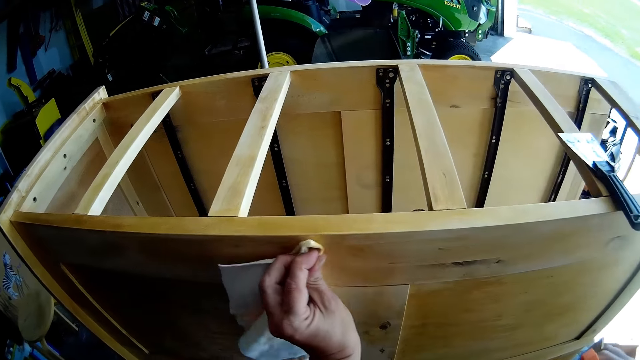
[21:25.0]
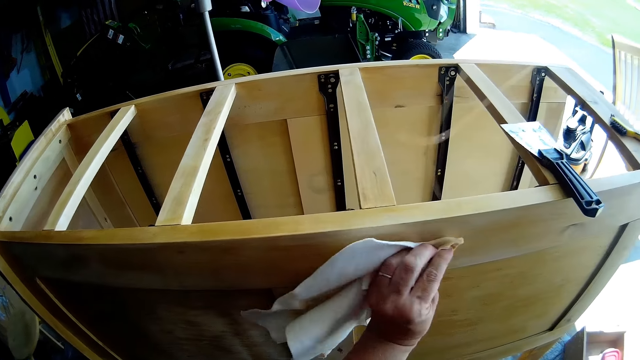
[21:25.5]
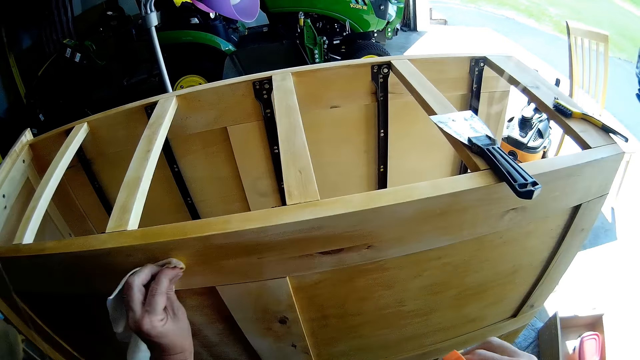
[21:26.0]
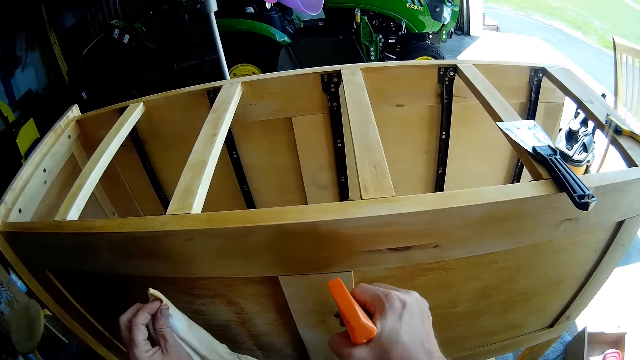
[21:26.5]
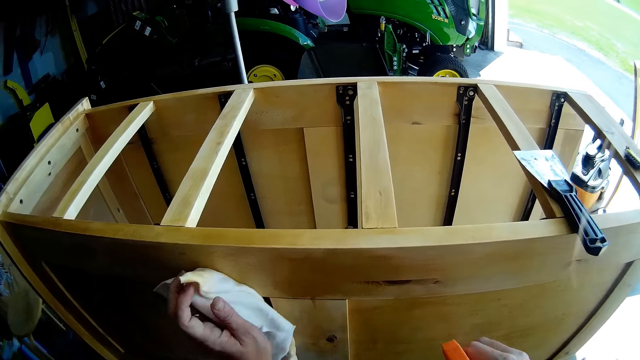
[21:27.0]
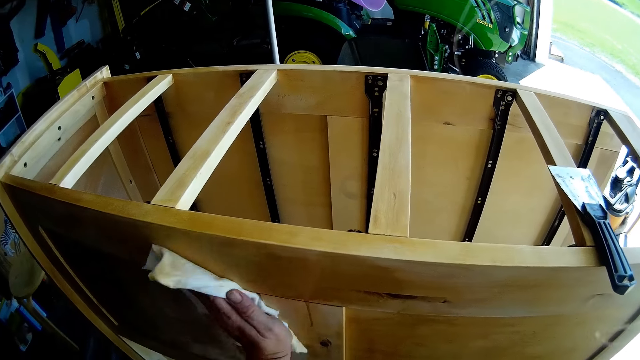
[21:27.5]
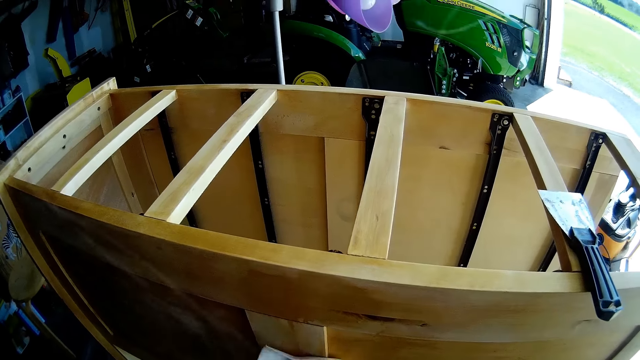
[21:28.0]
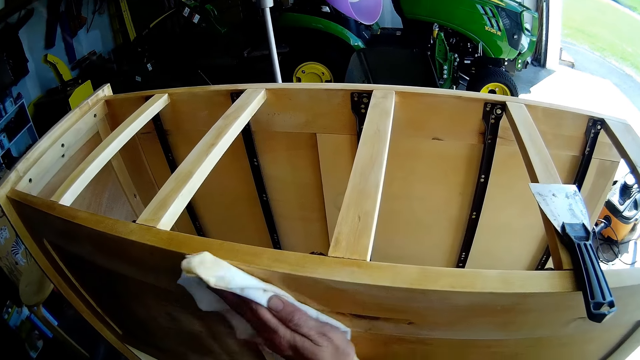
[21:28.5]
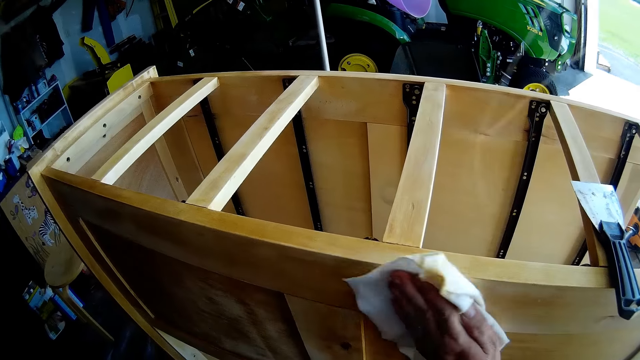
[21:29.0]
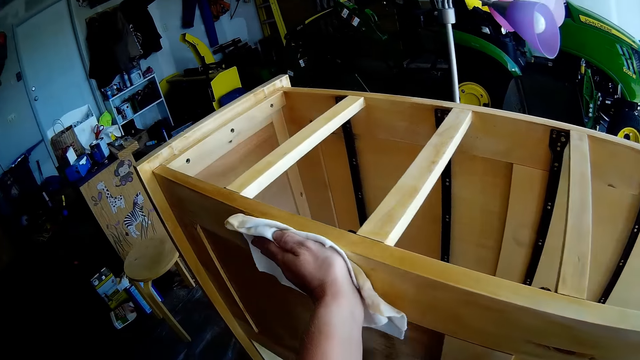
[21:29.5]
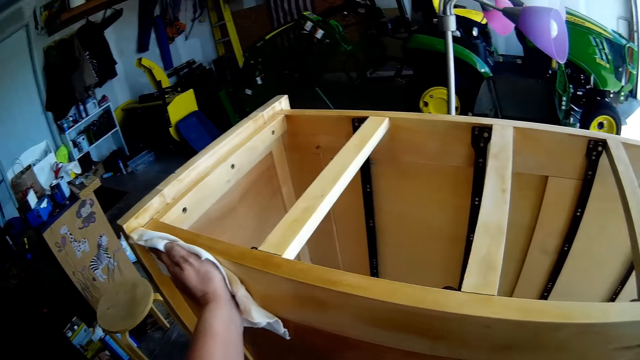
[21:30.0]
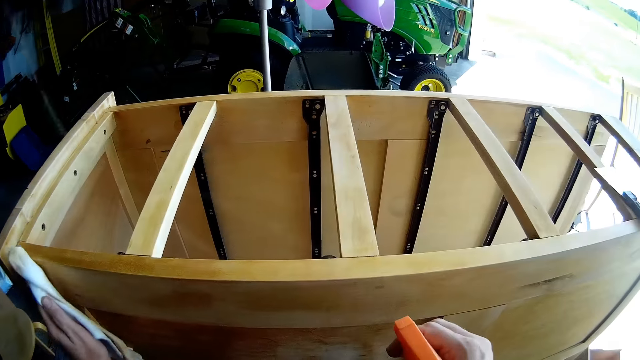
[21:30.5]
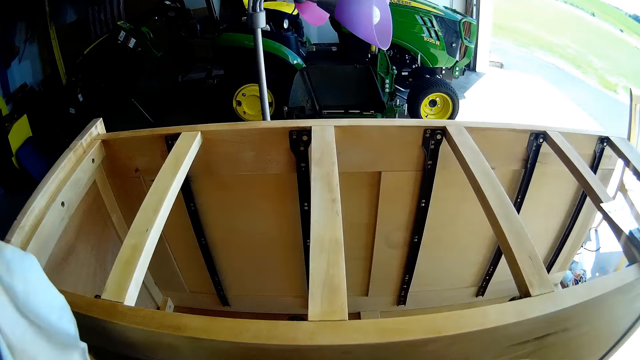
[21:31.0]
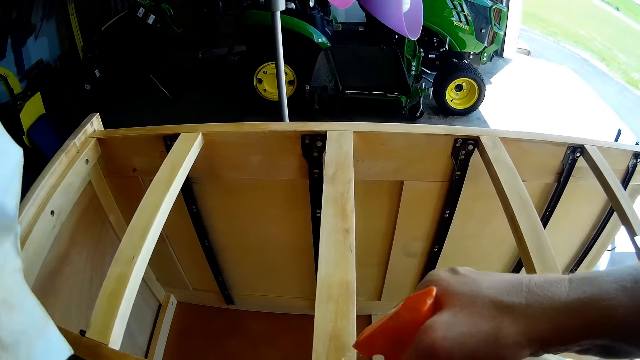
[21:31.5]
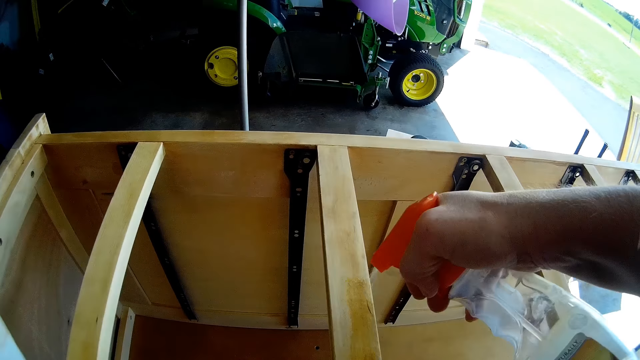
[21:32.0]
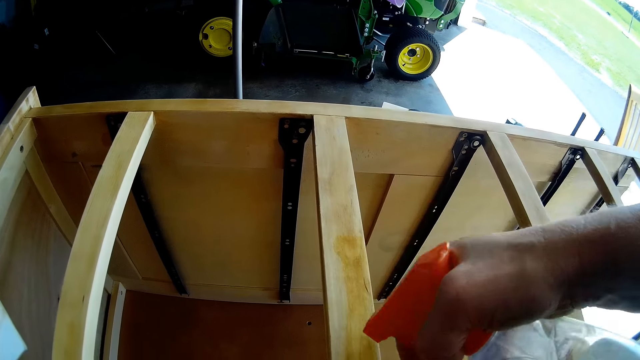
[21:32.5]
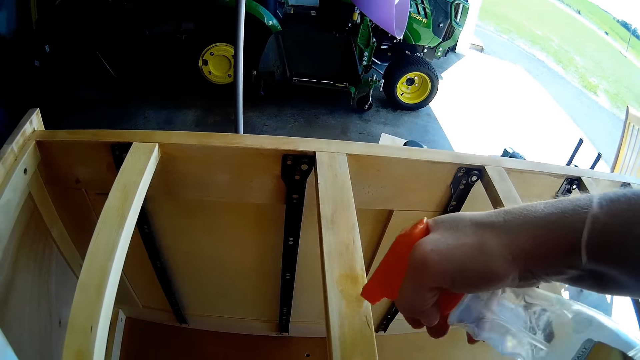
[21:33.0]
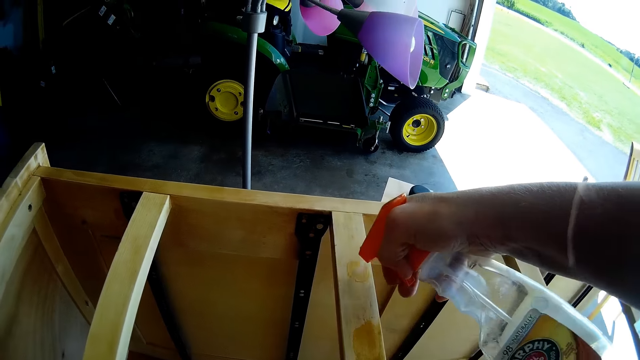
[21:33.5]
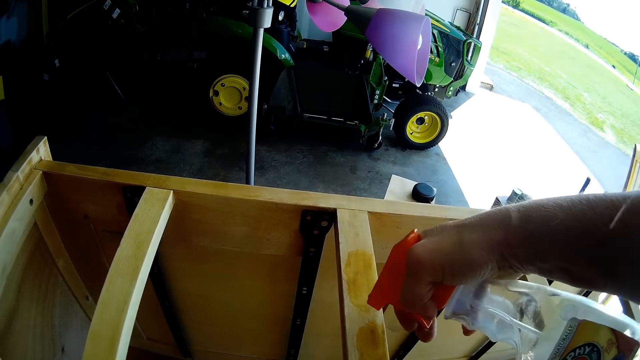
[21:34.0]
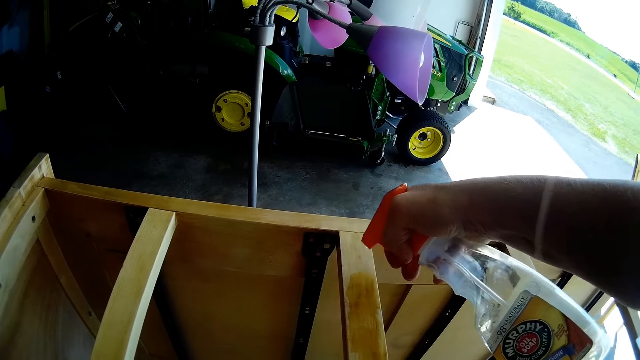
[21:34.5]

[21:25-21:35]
The camera wearer sprays on the chest of drawers or cupboard. They scrape the chest of drawers with a scraper. They wipe the cupboard with the cloth. They spray on the chest of drawers.

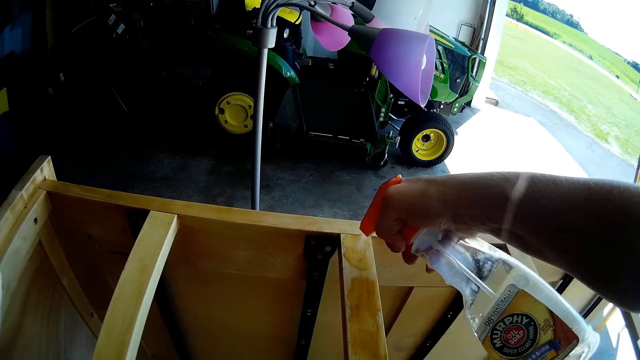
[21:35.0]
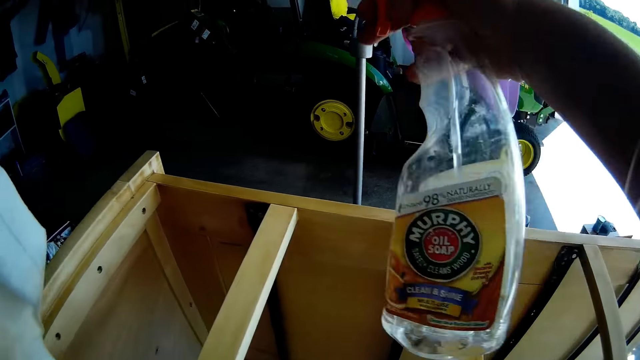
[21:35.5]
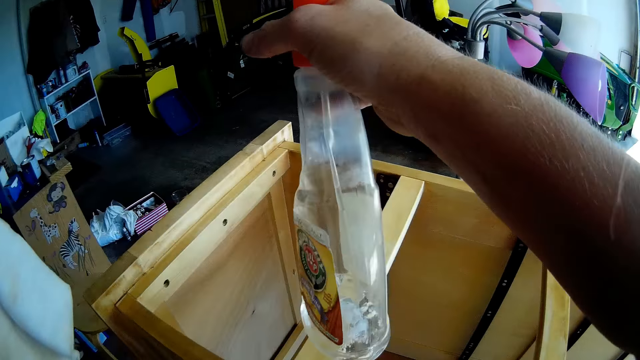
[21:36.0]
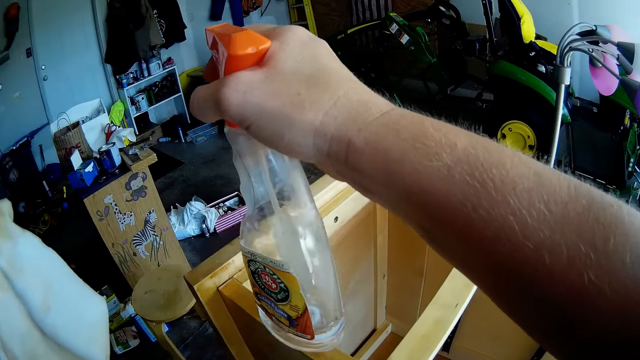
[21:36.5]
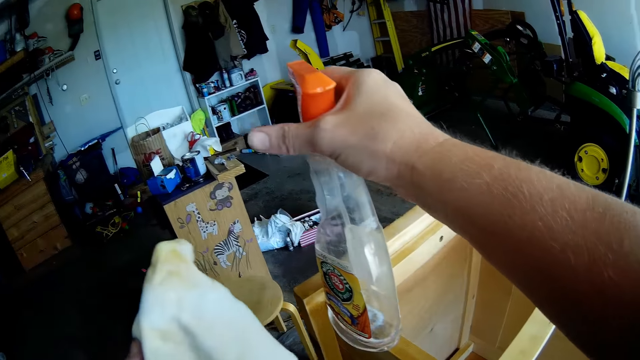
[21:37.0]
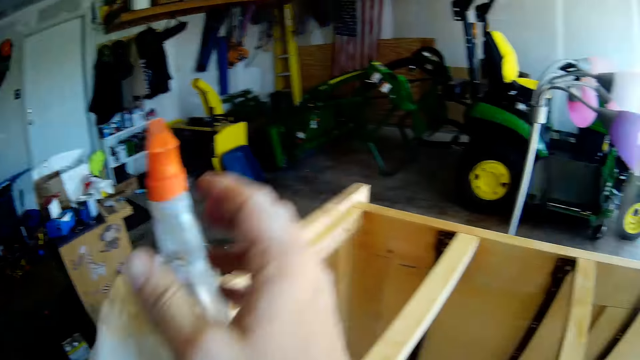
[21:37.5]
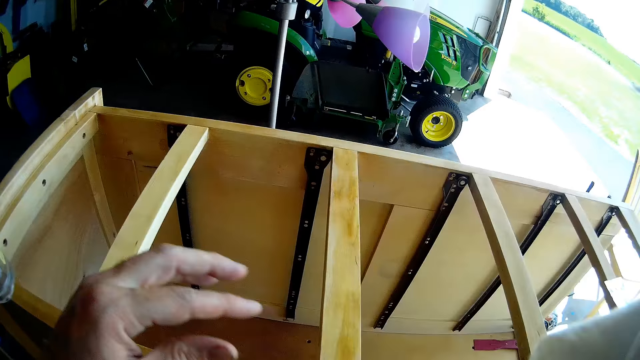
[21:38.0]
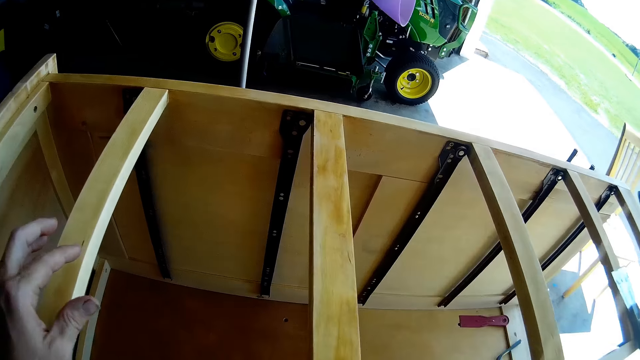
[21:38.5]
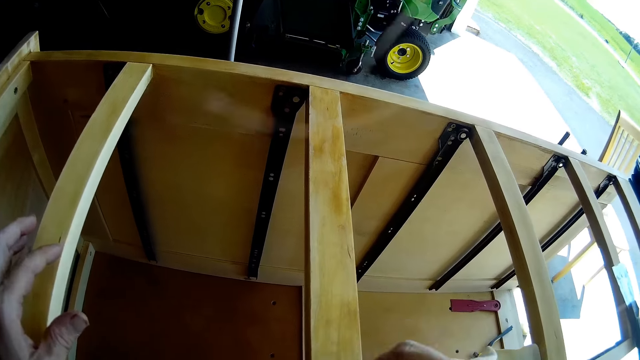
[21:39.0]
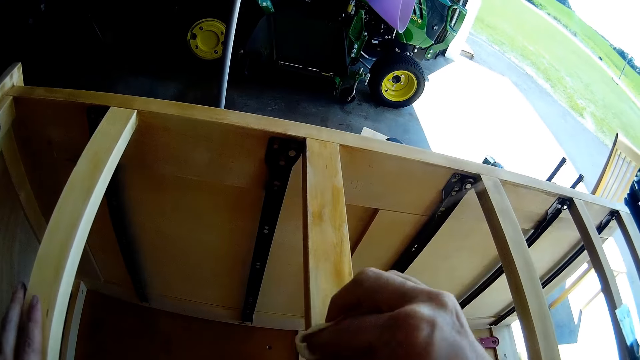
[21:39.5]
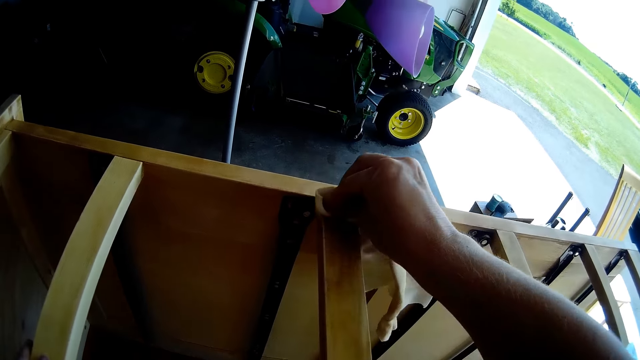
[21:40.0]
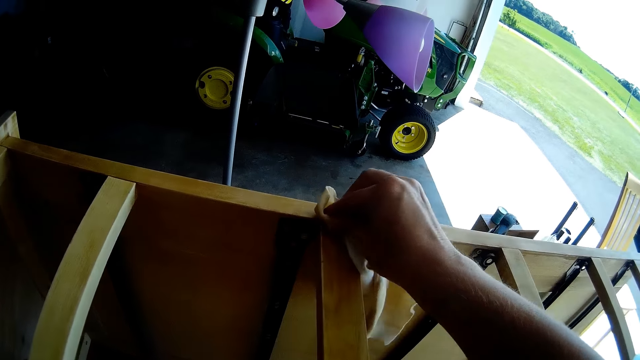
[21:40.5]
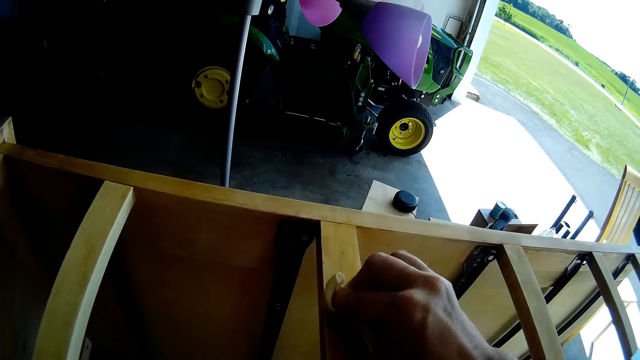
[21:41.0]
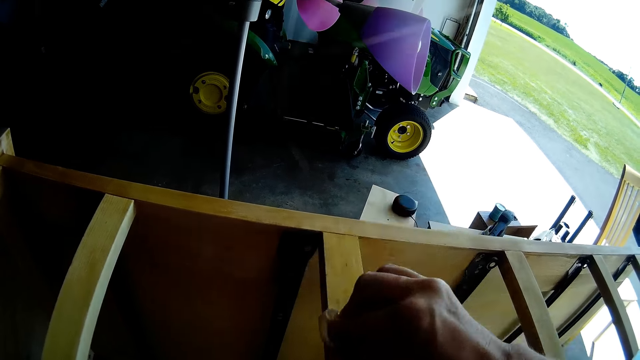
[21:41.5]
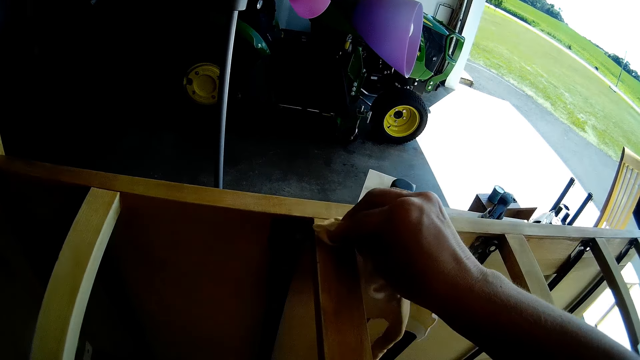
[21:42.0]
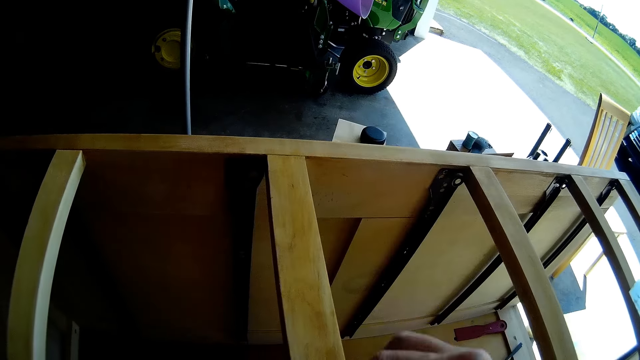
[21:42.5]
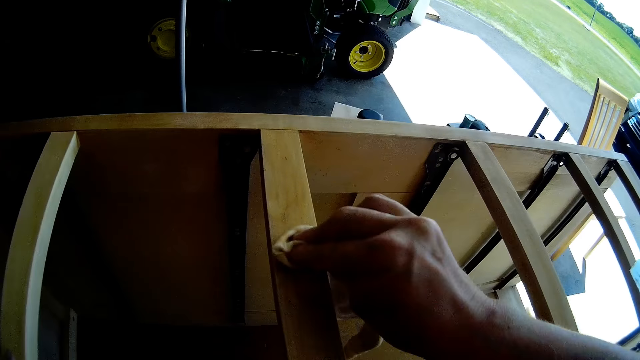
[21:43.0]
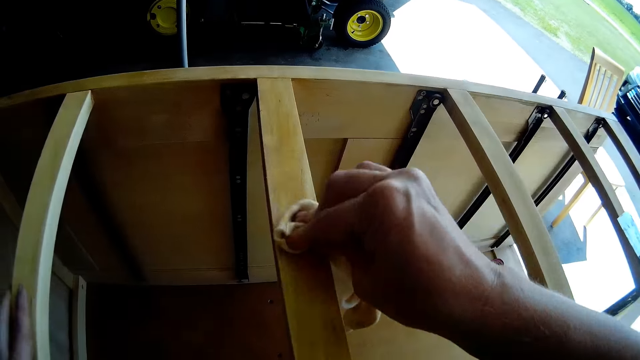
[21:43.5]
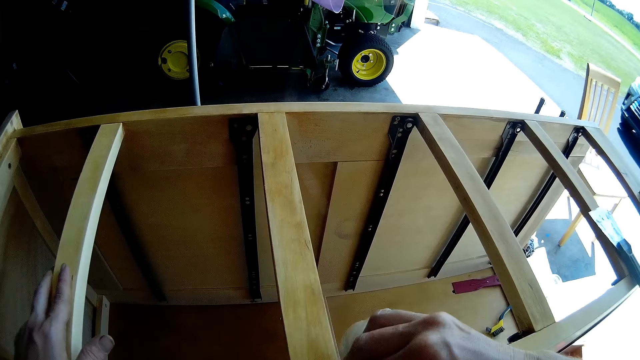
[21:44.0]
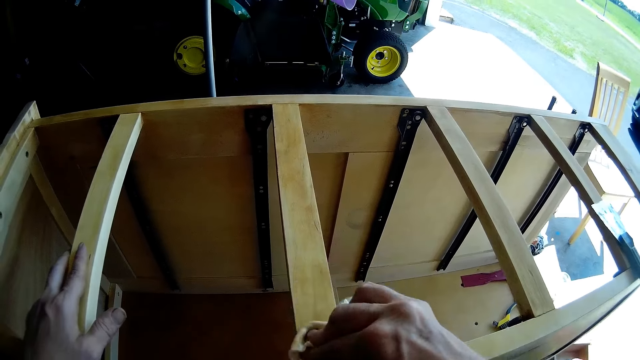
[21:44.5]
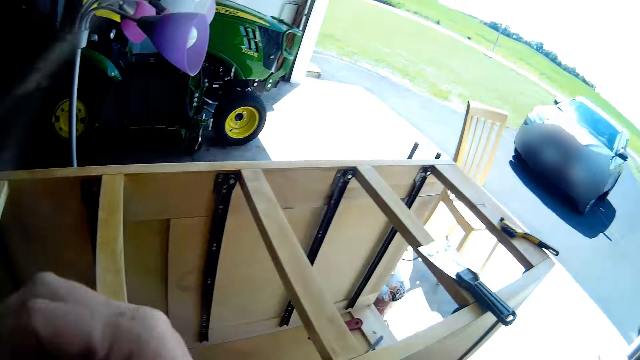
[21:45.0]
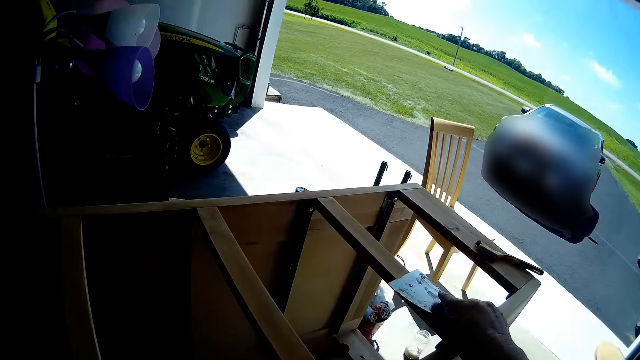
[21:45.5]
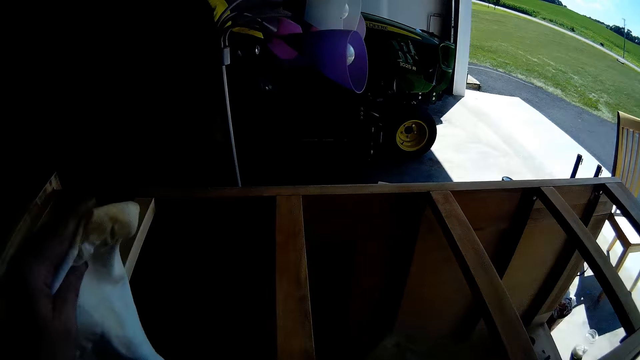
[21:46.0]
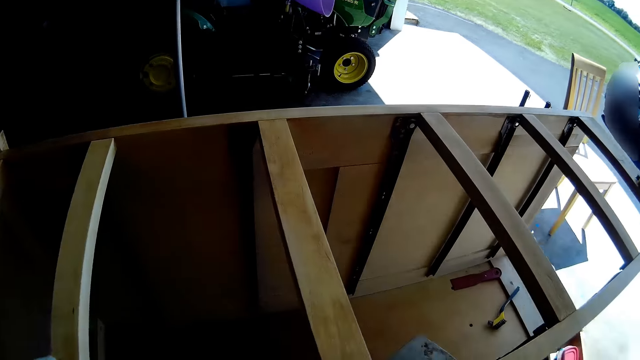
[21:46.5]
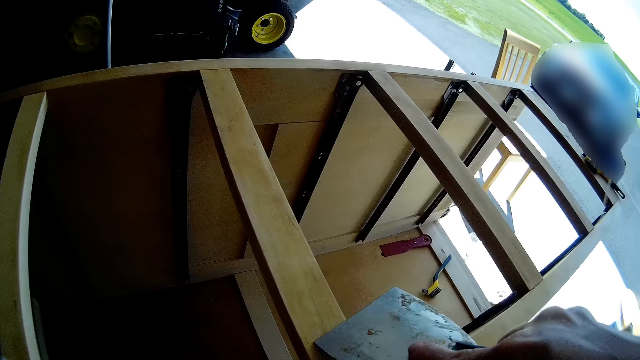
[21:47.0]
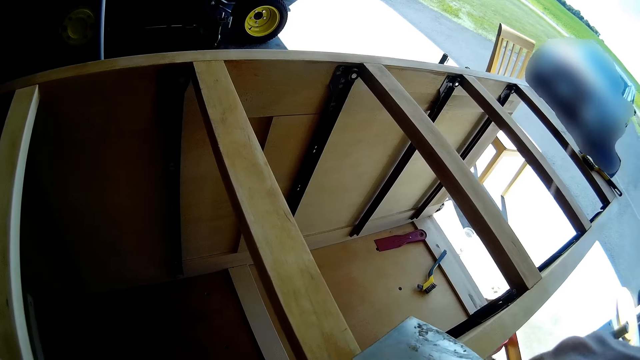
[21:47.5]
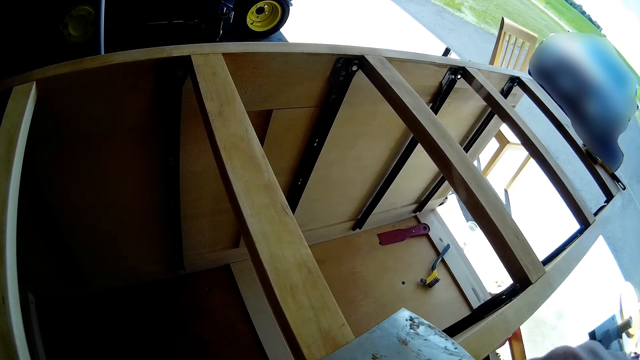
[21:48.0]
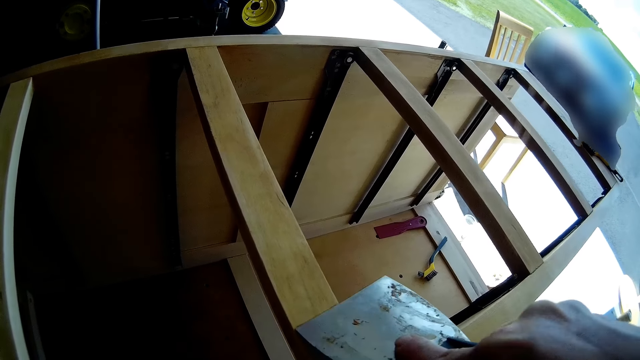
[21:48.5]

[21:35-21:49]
The camera wearer places the spray on the chest of drawers. They place the cloth on the other hand. They wipe the chest of drawers with the cloth. They place the cloth on the other hand. They pick the scraper from the chest of drawers. They scrape the chest of drawers with the scraper.
